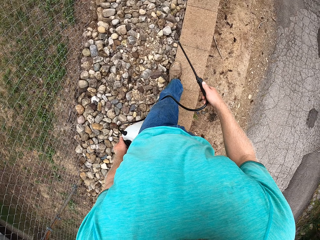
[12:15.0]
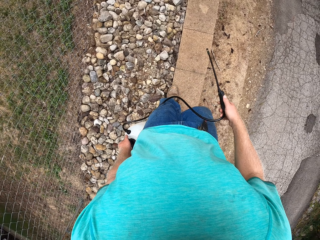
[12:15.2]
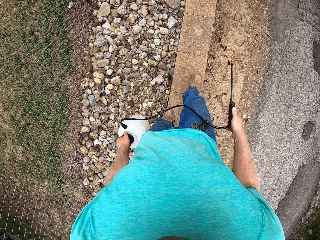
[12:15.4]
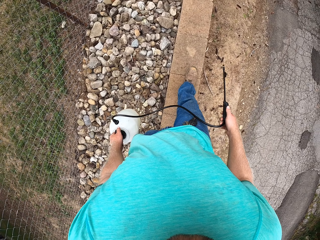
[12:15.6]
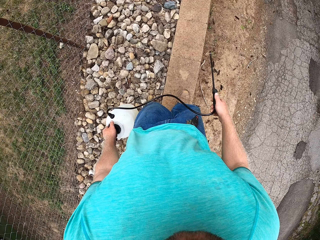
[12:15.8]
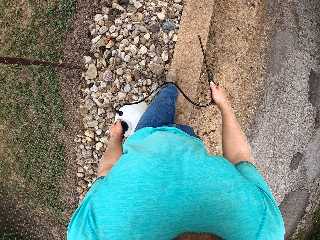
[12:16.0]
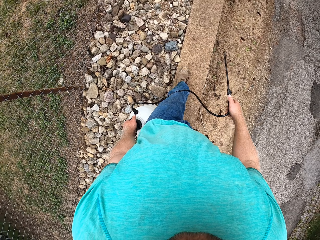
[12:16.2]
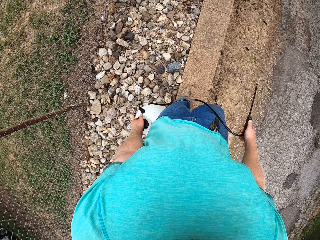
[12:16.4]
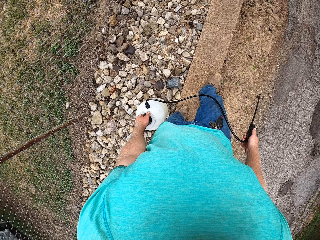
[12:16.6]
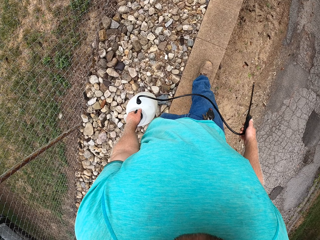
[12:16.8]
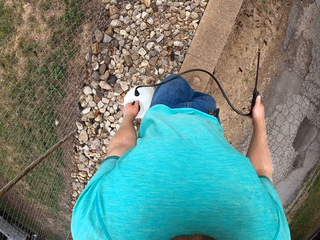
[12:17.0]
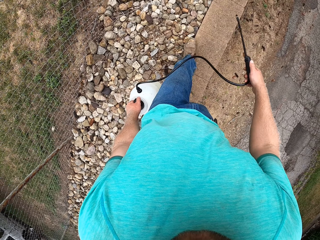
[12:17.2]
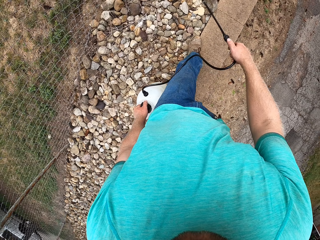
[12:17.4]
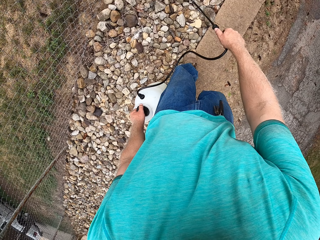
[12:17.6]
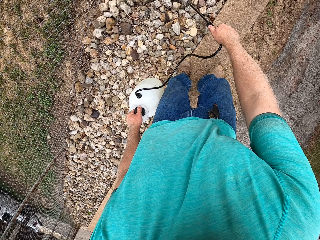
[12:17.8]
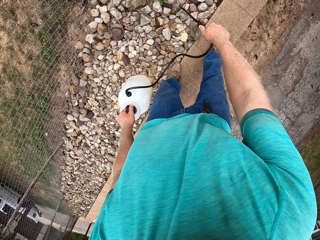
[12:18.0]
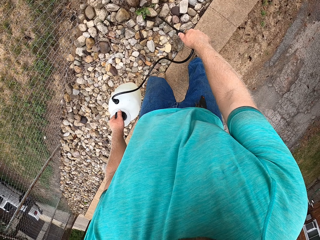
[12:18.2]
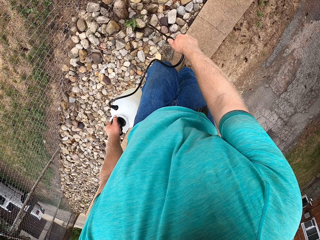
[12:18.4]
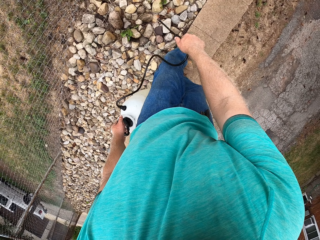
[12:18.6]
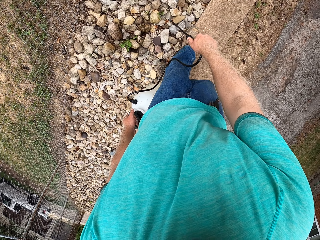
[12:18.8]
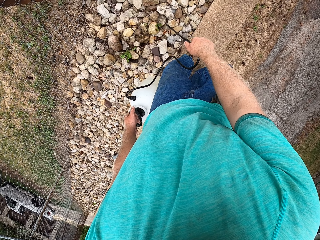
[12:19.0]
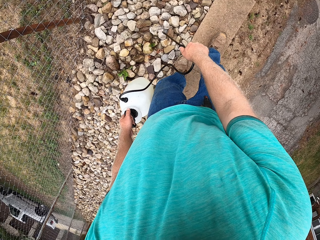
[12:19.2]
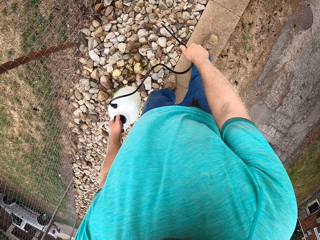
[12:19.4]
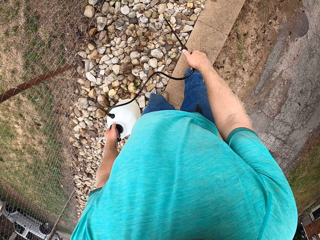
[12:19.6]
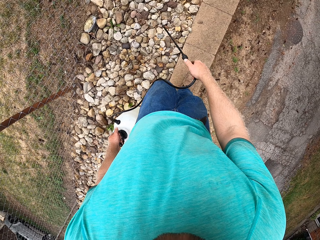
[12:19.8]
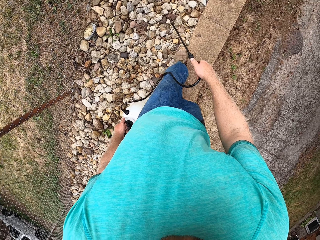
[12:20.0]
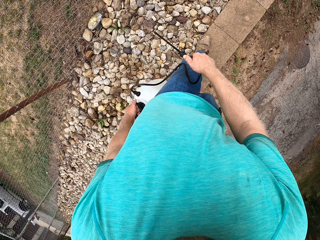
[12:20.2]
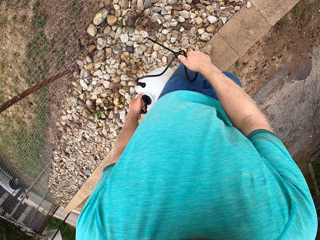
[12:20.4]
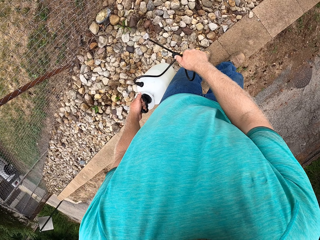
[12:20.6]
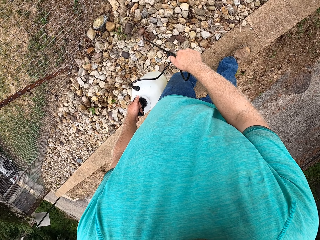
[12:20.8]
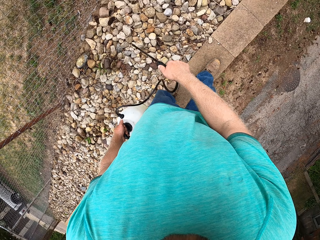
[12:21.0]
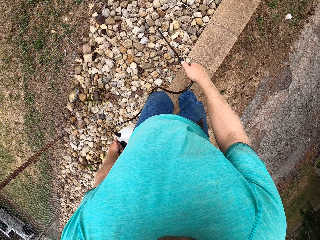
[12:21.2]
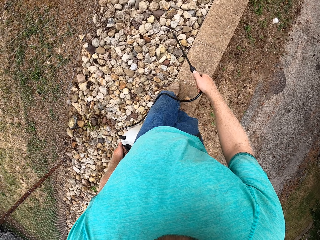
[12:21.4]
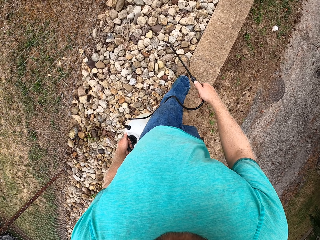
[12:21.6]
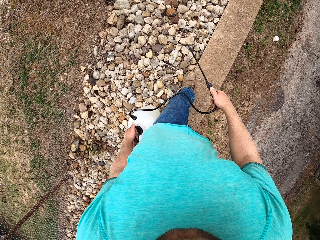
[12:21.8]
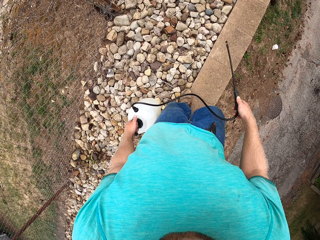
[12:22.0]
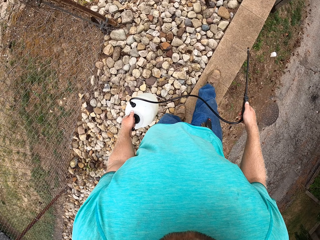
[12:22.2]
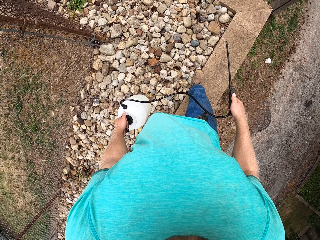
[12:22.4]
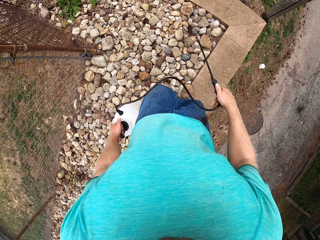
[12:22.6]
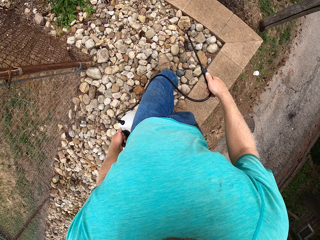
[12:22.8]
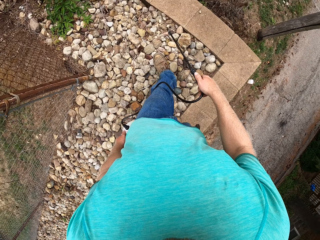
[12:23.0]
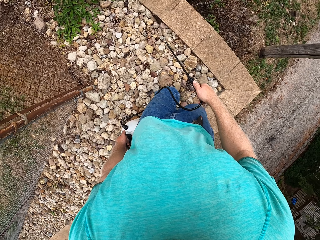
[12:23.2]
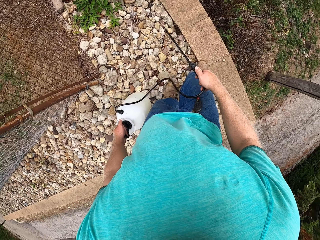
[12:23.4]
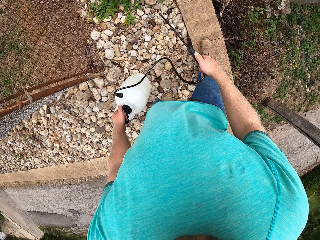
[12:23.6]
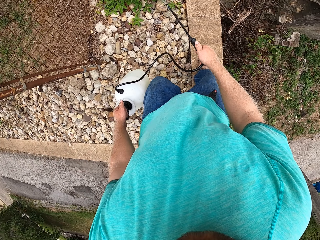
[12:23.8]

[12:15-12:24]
The camera wearer sprays the plants.

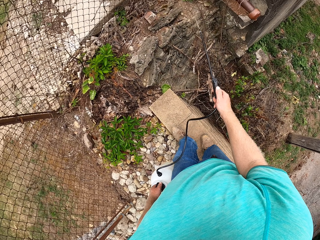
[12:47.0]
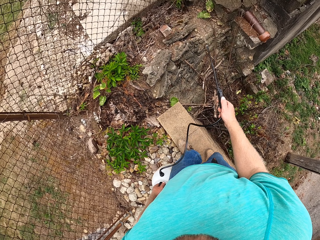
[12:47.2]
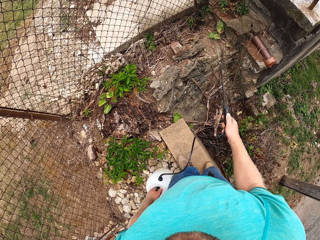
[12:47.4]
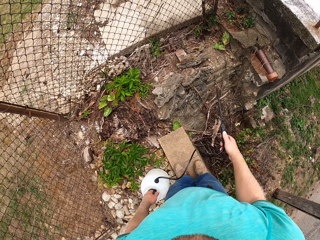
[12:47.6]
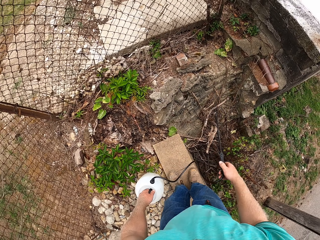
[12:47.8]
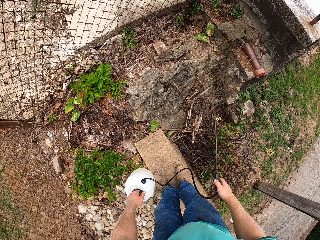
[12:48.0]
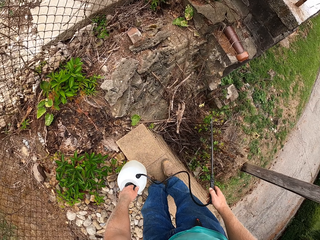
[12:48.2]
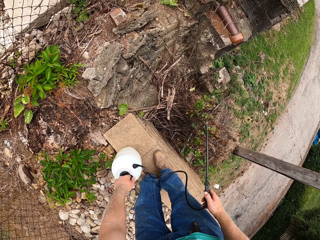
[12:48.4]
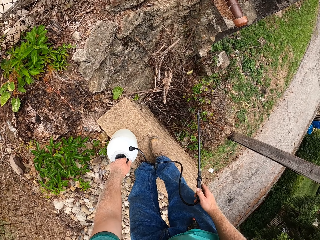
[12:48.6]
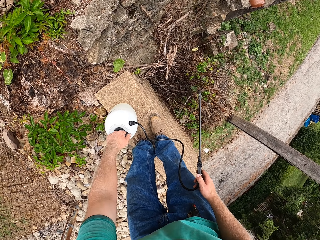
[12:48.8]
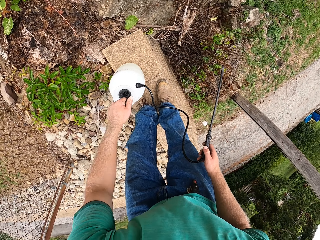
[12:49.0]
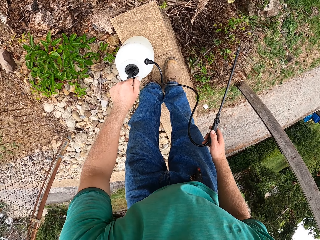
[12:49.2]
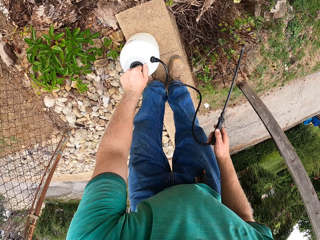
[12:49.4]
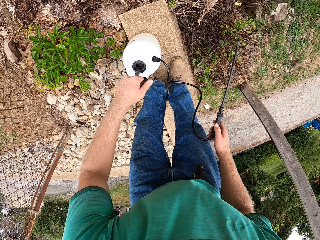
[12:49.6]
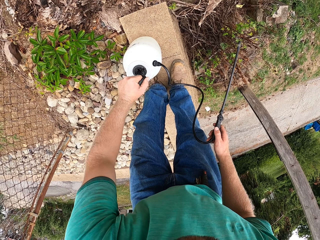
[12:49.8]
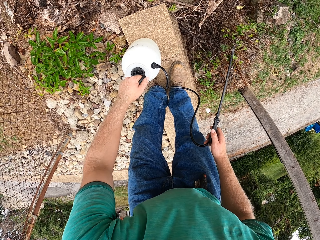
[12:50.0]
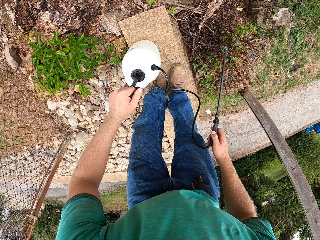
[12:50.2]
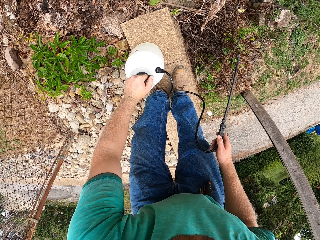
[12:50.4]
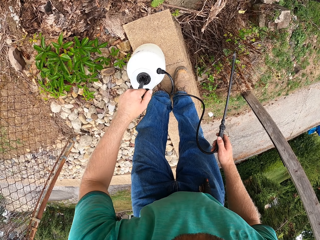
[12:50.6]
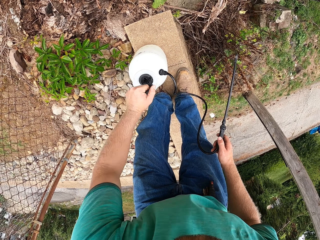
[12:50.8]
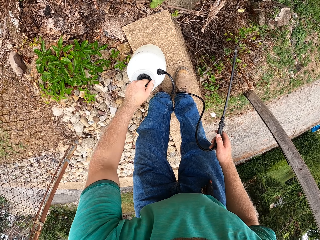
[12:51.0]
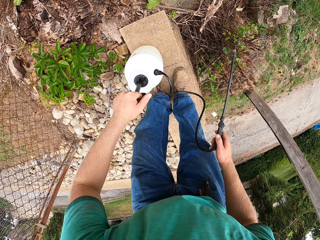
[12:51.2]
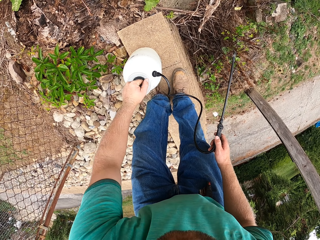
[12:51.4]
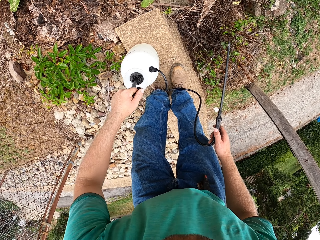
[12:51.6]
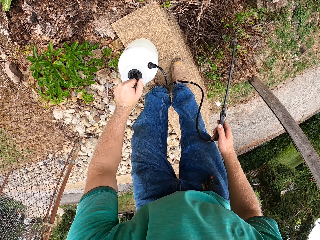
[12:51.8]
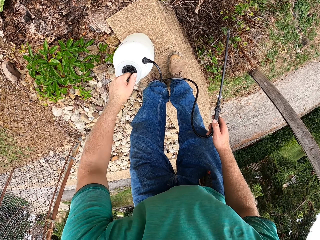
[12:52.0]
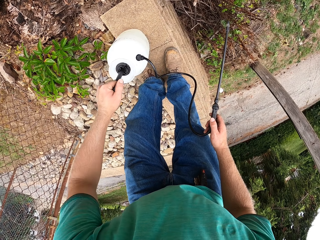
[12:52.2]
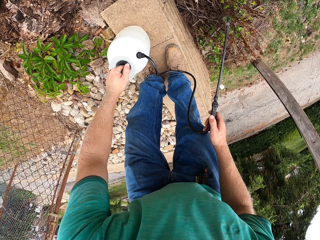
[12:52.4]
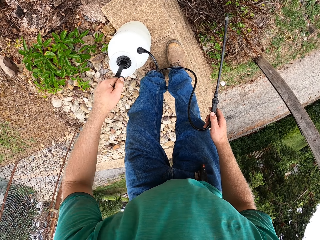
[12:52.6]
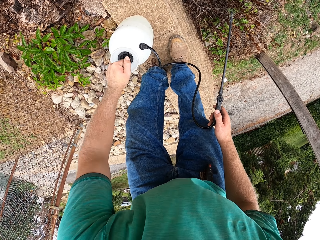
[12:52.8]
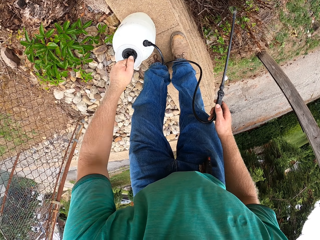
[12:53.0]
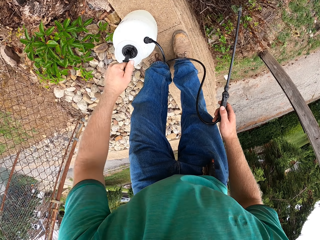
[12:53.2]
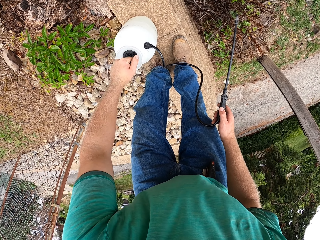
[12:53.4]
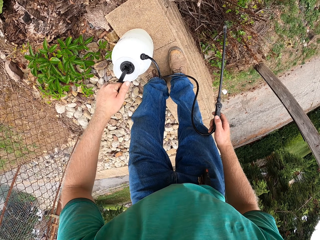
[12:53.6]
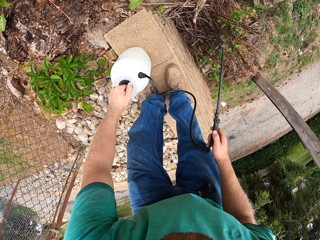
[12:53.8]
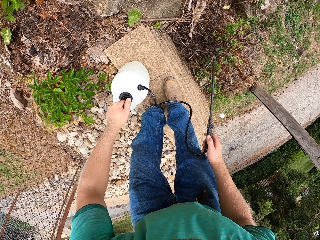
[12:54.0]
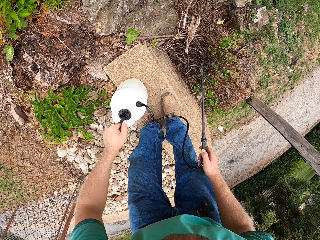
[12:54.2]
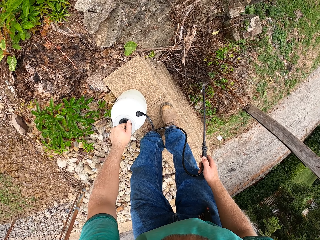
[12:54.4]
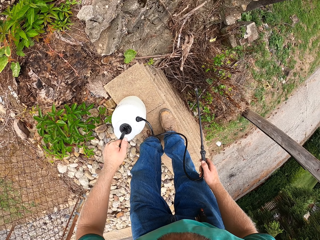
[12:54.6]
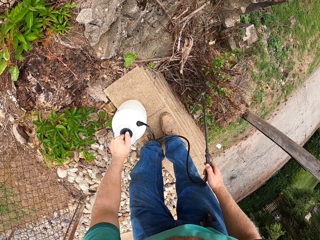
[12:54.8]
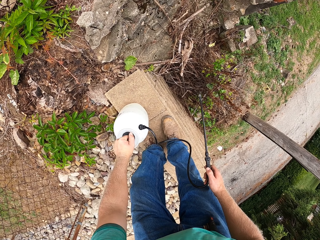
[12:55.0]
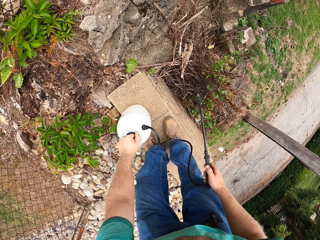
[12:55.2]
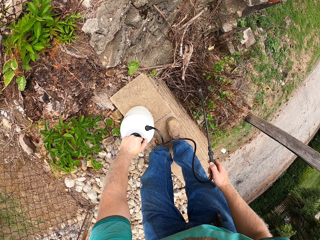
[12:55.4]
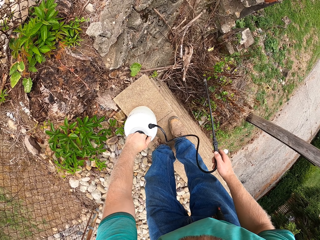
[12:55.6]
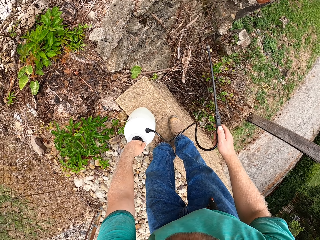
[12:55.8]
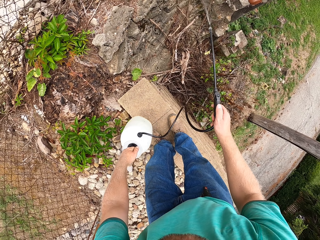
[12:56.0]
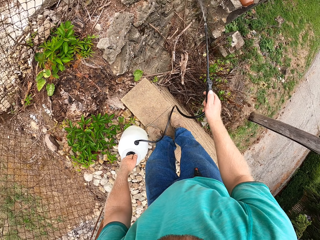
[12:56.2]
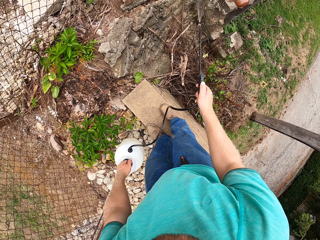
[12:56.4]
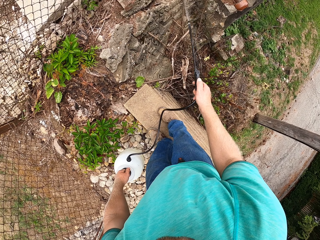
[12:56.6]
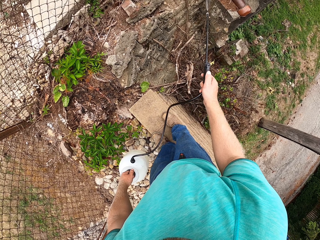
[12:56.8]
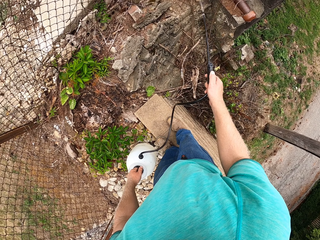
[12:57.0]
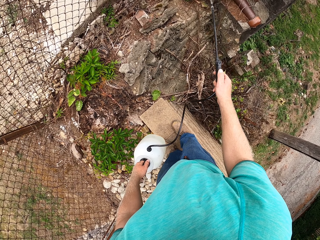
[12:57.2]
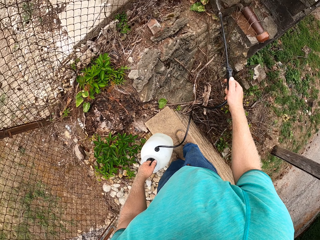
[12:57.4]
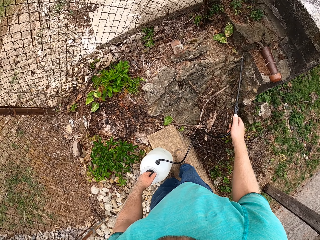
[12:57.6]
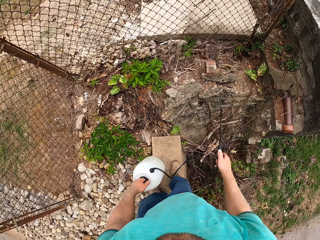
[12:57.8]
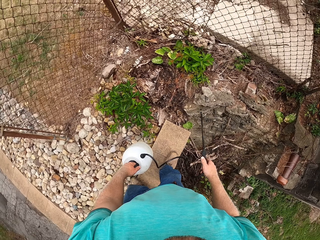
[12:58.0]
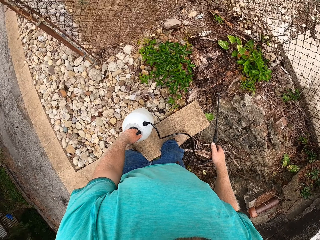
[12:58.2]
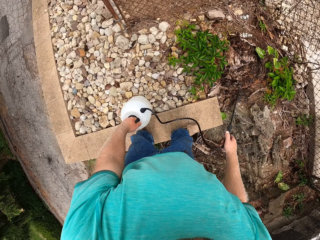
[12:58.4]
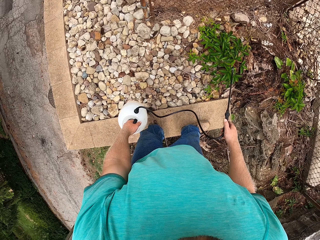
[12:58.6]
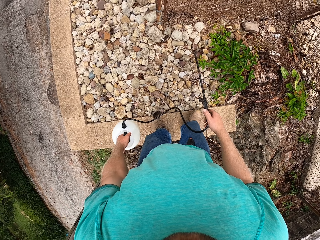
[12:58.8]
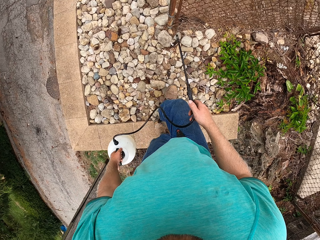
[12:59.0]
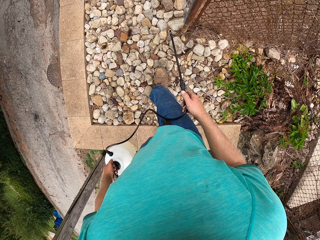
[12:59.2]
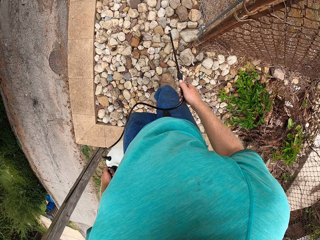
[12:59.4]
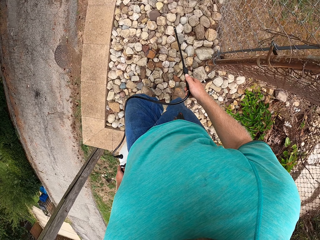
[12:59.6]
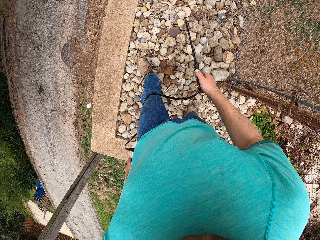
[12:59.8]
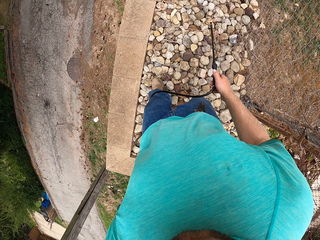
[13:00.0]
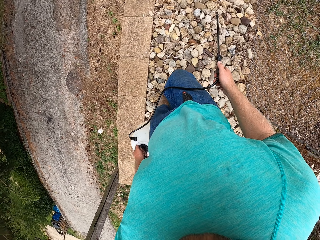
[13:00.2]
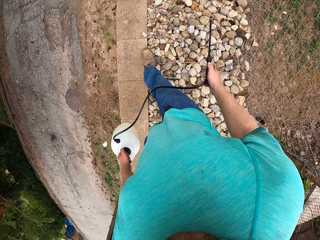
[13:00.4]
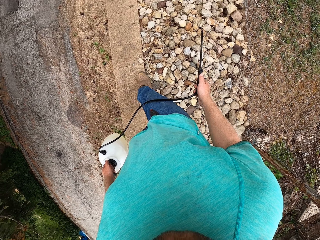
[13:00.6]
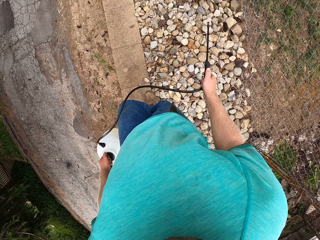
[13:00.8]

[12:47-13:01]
The camera wearer puts the sprayer on the ground with his left hand. He pumps the sprayer with his left hand. He picks up the sprayer from the ground with his left hand. He sprays herbicides on the grasses on the ground with the sprayer in both hands. He walks.
